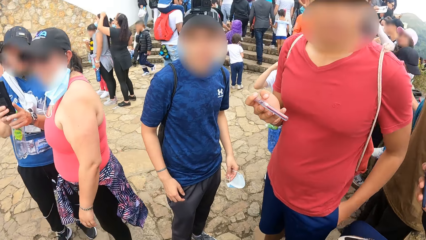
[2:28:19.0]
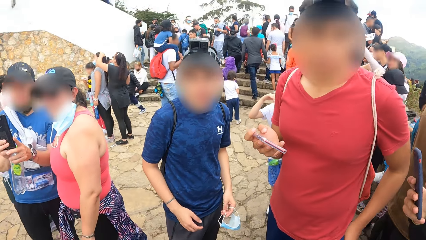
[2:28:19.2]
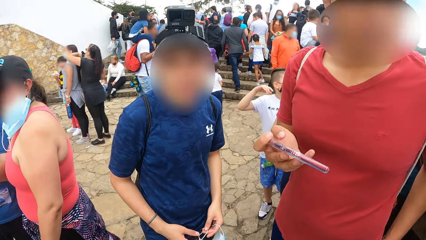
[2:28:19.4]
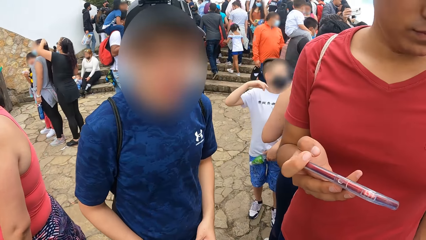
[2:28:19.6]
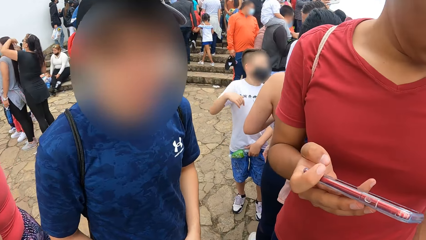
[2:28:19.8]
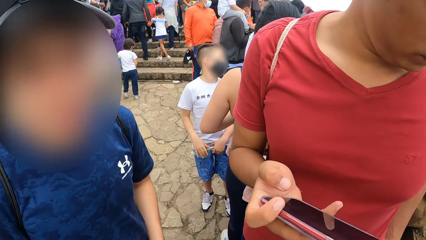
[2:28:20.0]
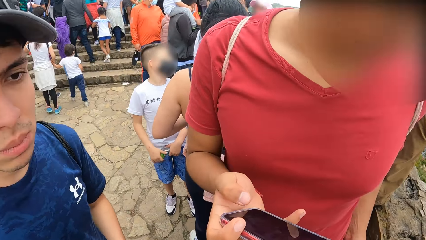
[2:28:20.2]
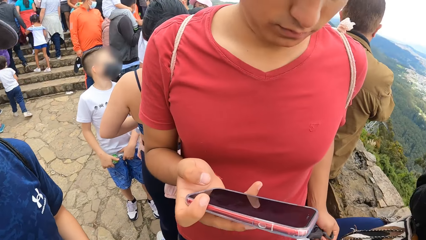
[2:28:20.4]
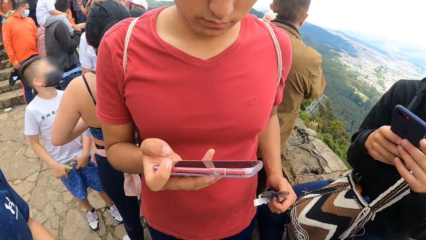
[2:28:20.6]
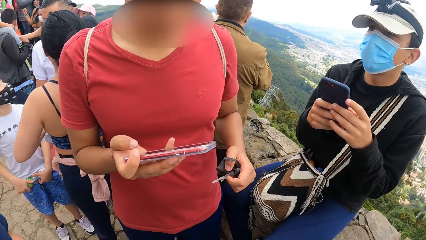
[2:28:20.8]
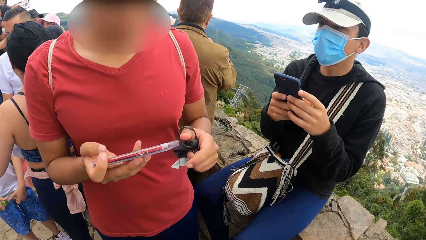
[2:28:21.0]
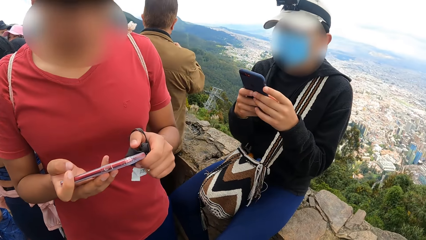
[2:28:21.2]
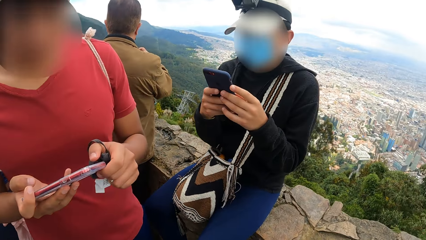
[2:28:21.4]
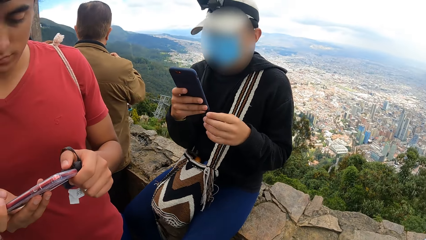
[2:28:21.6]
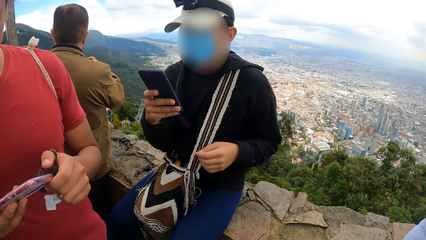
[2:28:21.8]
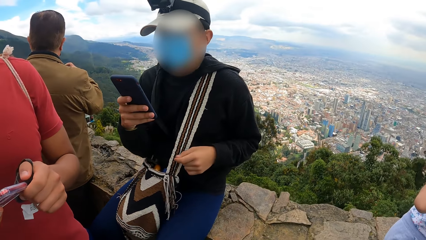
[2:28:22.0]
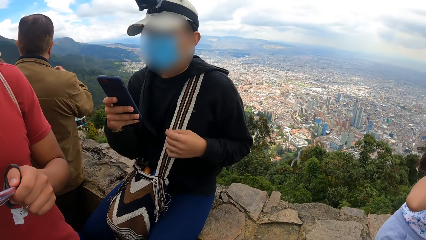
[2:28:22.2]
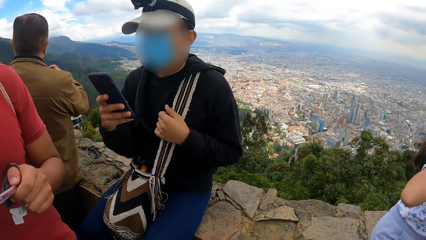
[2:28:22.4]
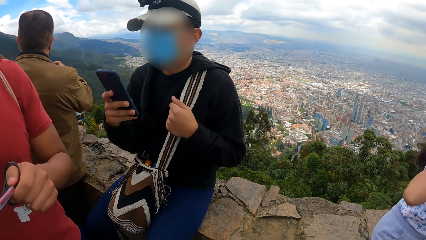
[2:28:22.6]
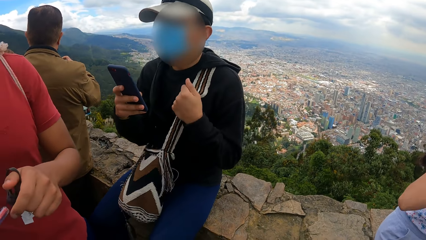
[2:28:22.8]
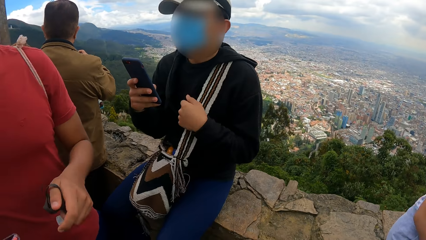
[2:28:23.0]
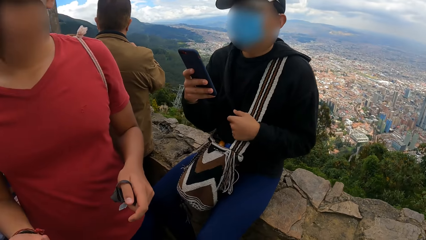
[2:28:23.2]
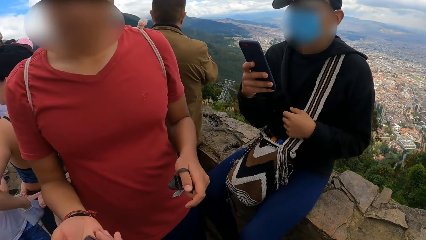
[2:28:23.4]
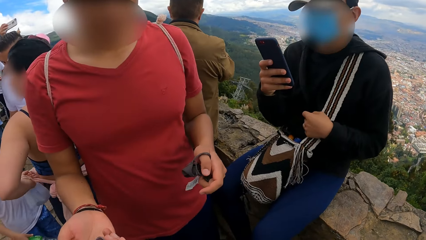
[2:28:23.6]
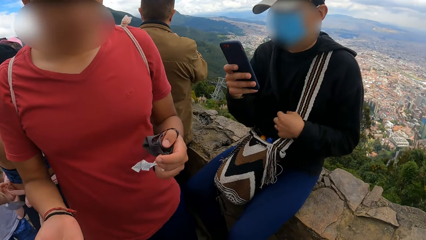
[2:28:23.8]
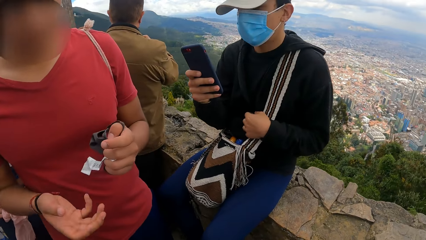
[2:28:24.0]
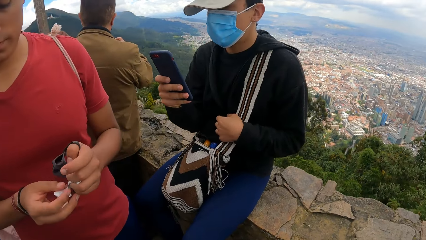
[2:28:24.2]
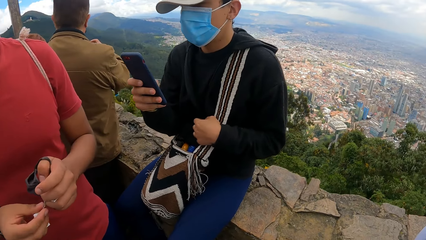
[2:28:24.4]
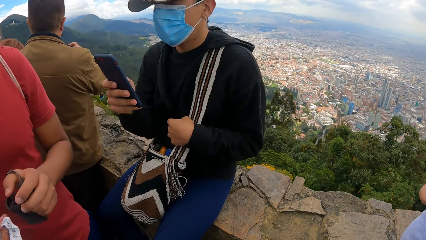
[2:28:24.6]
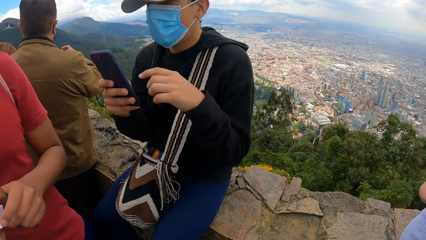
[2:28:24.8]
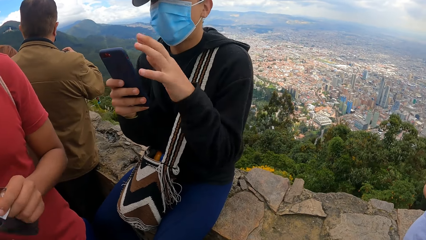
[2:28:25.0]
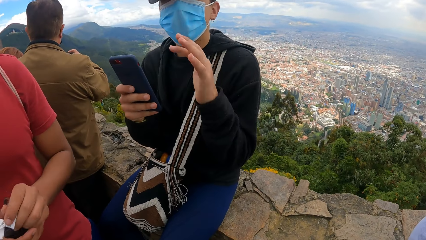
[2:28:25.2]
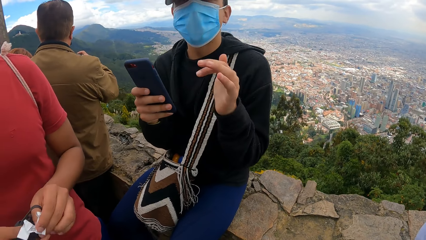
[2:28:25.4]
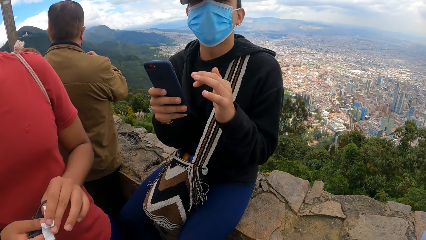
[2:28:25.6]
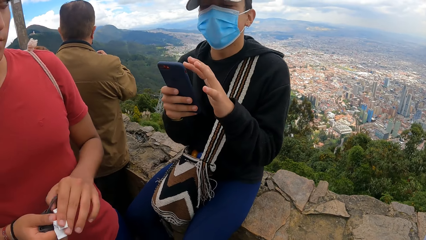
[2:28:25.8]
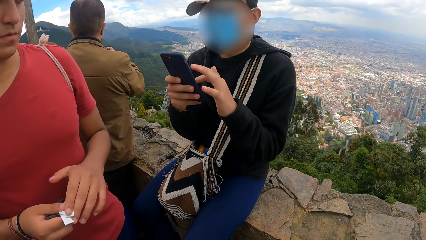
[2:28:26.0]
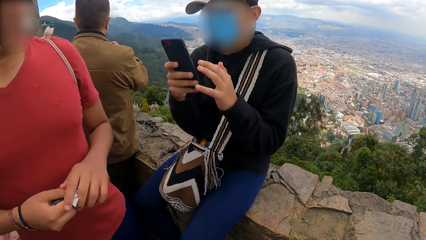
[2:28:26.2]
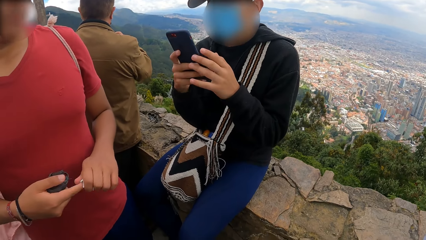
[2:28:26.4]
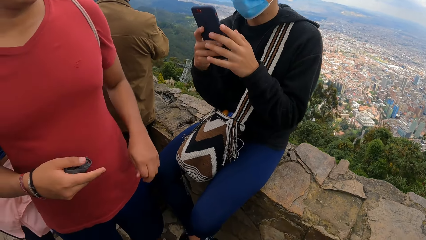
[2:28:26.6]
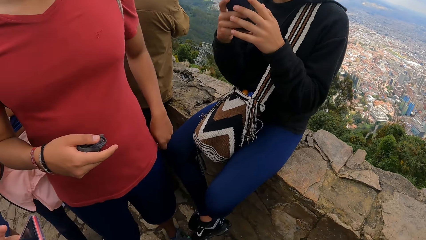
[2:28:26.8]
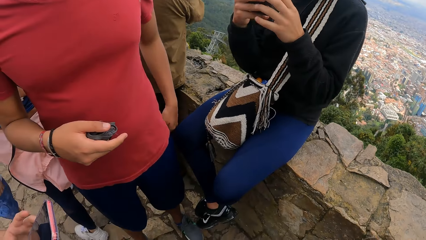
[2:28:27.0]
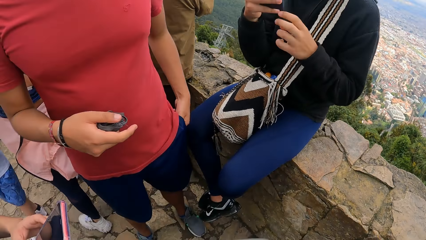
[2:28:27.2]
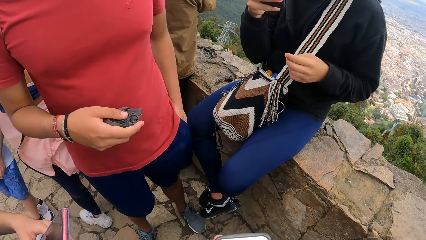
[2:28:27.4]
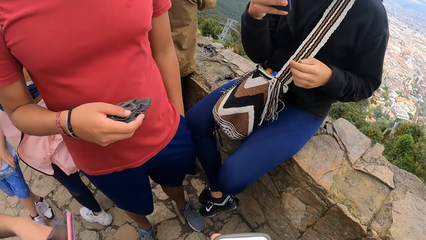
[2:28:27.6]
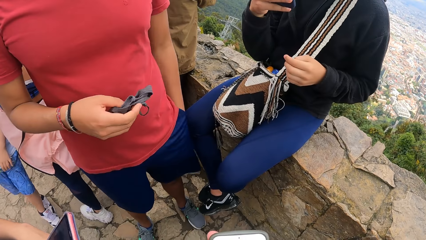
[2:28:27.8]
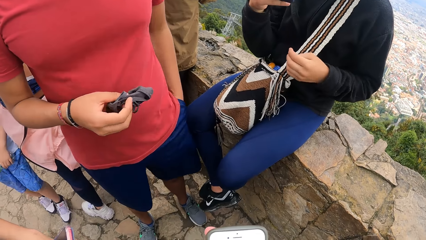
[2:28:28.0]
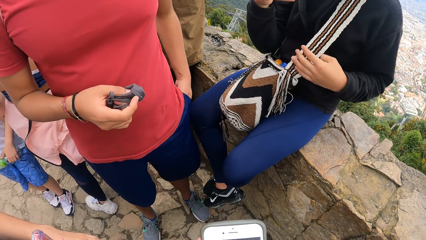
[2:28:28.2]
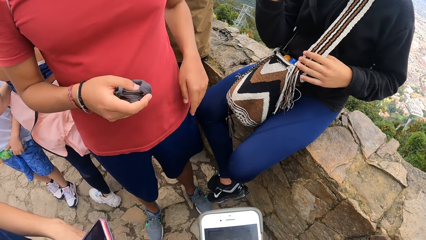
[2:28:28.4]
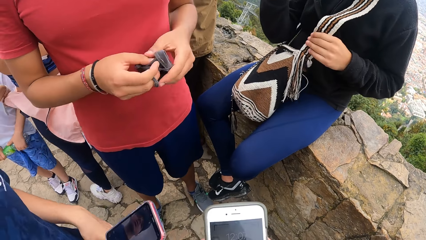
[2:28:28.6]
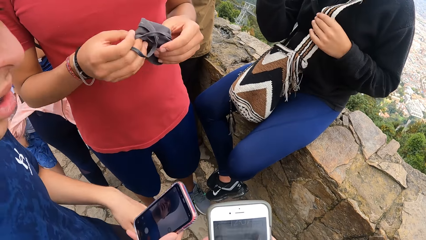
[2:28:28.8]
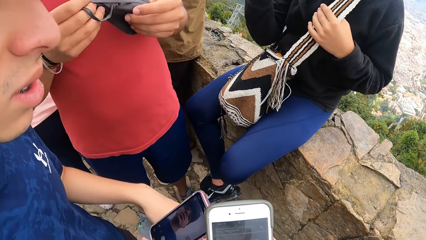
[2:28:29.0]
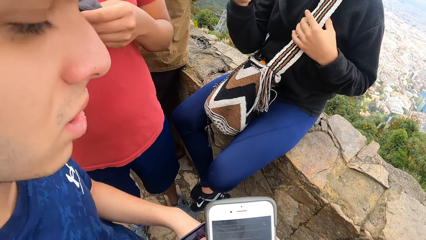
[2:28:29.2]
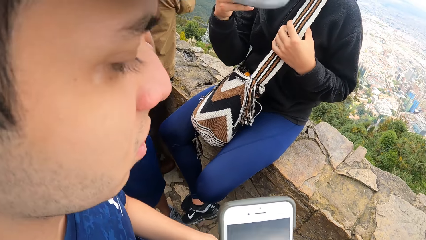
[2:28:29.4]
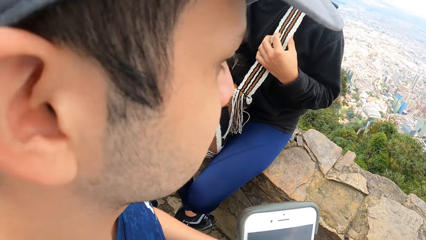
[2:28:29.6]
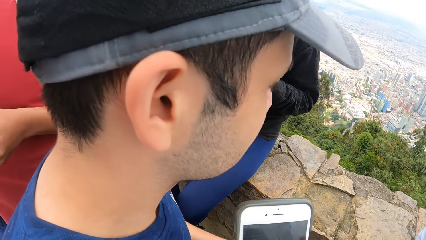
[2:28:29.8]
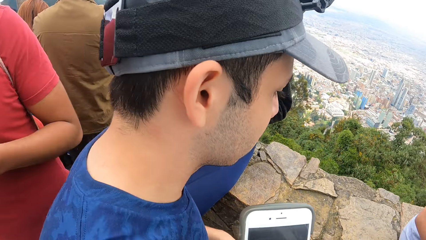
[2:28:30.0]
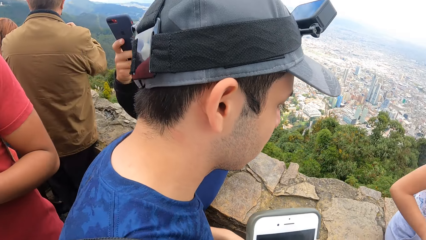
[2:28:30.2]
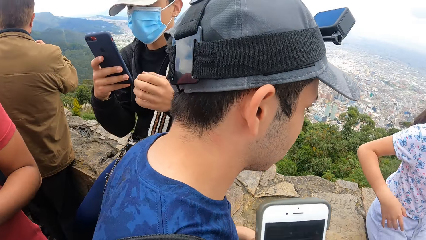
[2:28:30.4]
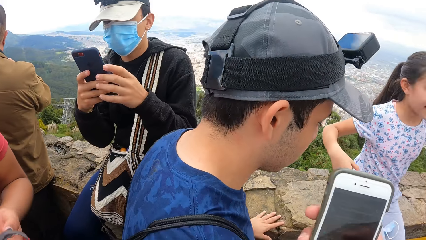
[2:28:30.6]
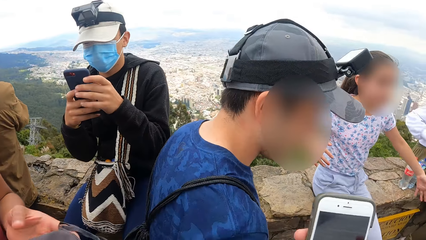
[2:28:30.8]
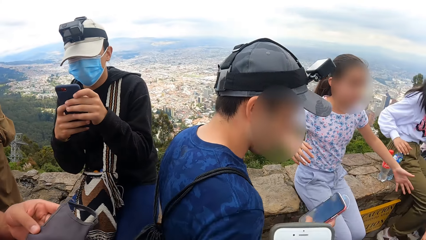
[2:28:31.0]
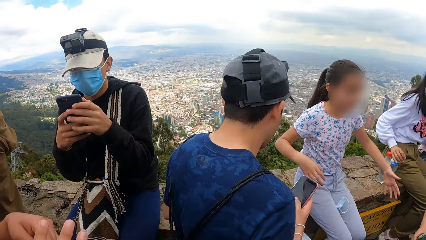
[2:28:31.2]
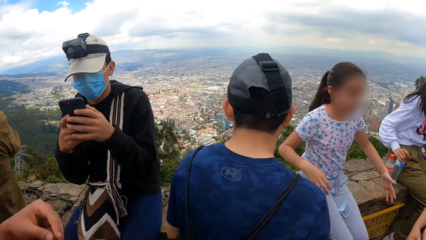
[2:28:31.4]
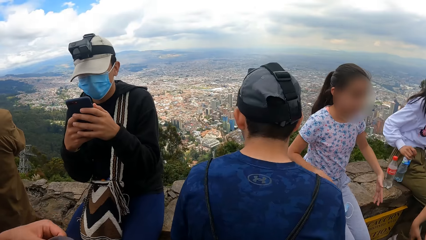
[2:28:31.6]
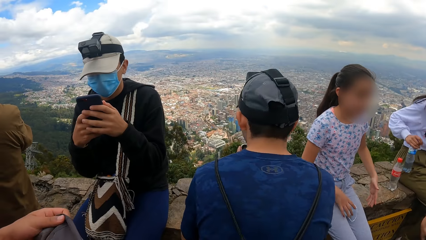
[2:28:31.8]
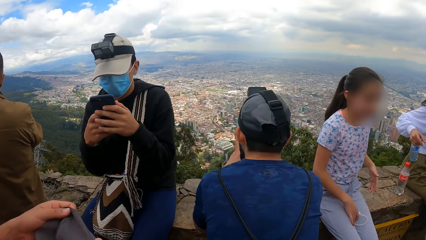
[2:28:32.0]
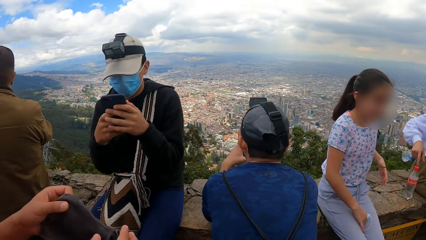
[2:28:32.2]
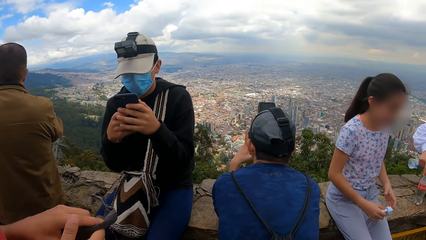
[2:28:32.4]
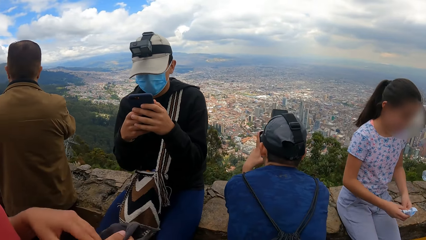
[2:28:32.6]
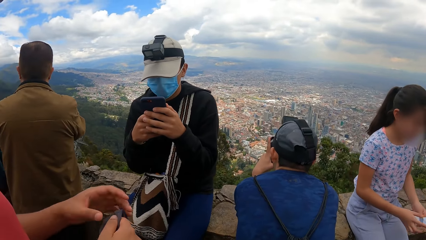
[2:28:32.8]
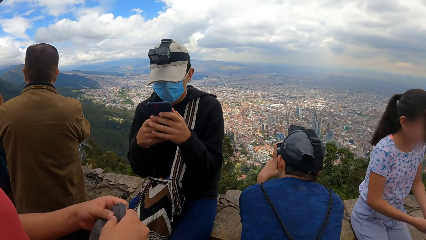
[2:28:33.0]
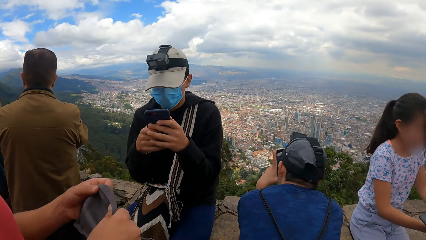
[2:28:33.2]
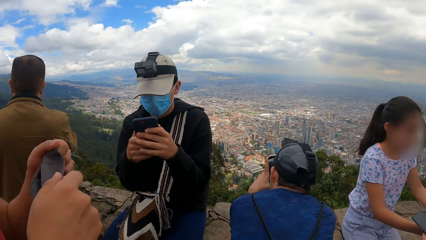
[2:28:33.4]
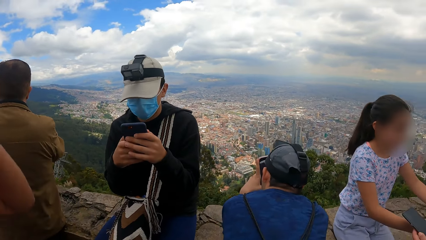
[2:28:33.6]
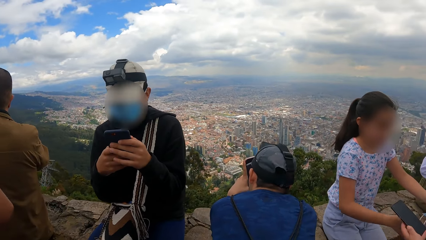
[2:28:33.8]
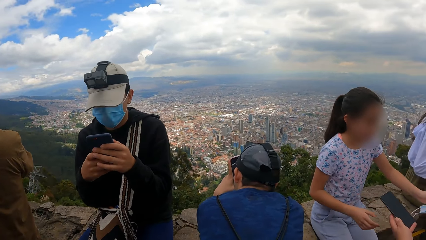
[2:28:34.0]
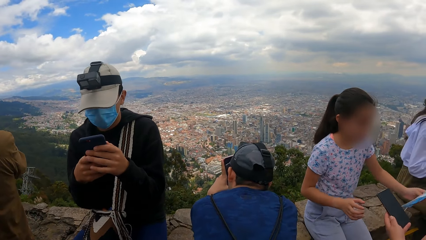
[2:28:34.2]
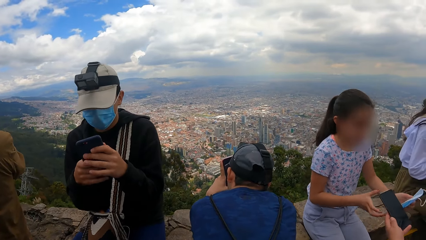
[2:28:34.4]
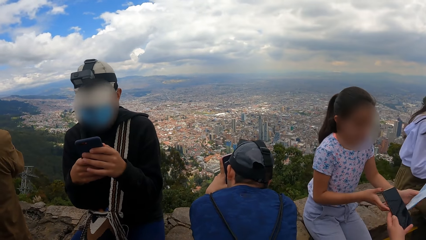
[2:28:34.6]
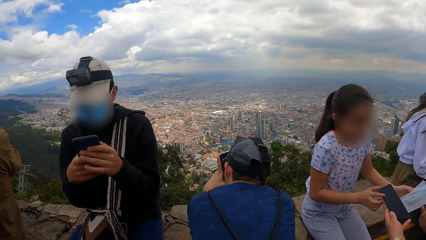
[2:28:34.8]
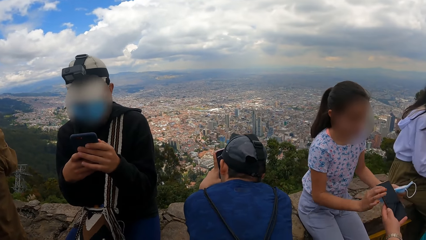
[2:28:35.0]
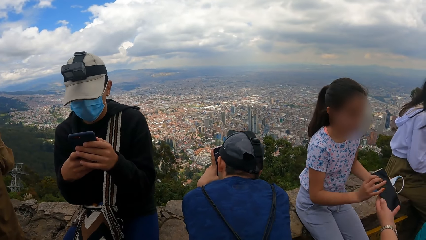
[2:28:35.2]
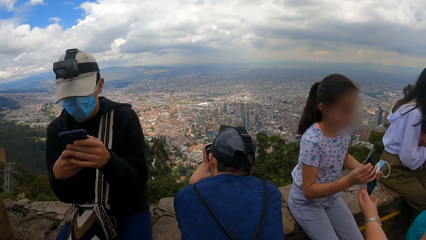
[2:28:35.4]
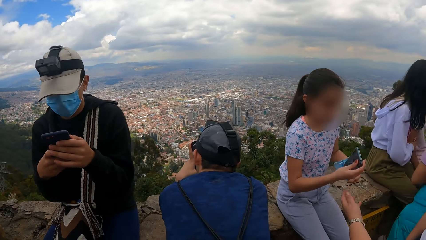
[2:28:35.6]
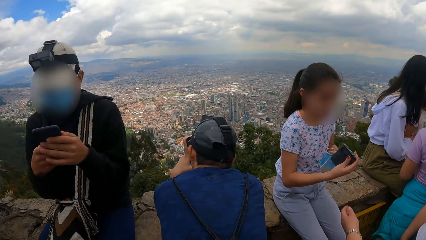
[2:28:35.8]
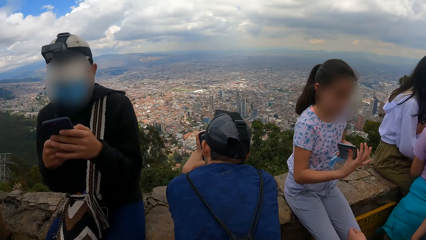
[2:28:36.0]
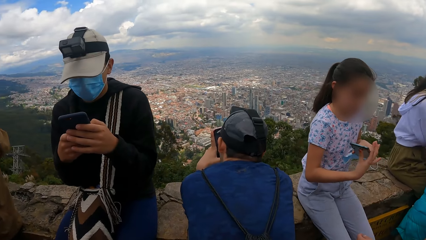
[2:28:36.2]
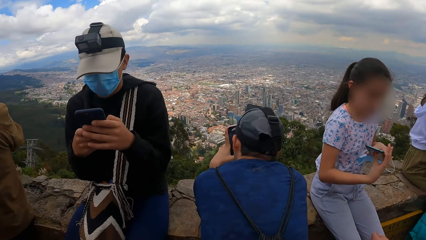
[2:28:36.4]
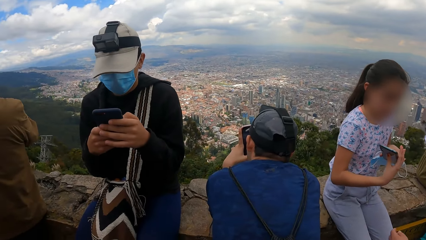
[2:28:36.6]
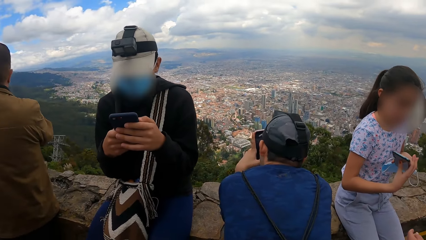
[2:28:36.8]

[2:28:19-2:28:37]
The camera wearer converses with a man. Another man holds the phone. A third man converses with the camera wearer. The second man squeezes a paper with both hands and places the paper in his left hand into his pocket. The first man holds the phone. The camera wearer operates the phone in her right hand. The second man straightens a facemask with both hands. The first man takes photos.
